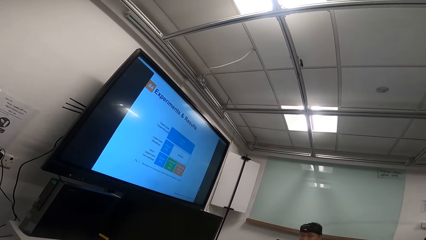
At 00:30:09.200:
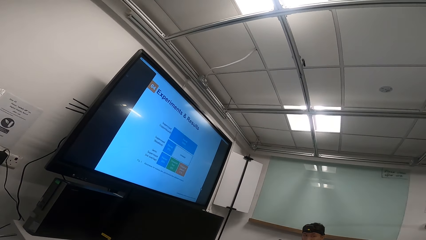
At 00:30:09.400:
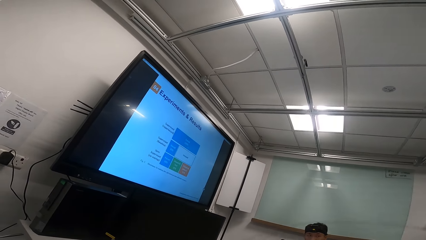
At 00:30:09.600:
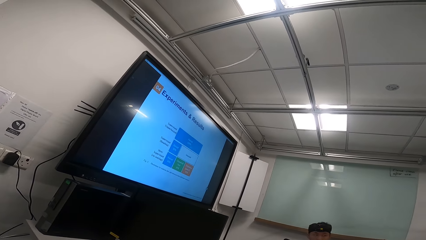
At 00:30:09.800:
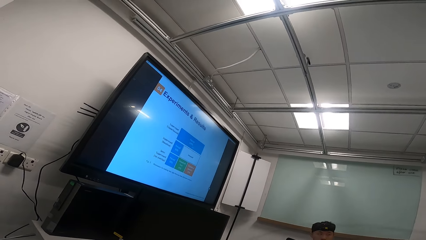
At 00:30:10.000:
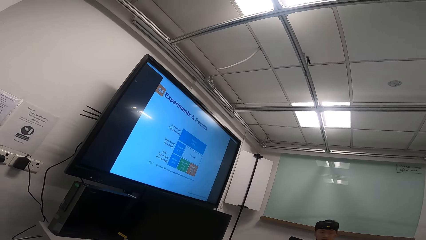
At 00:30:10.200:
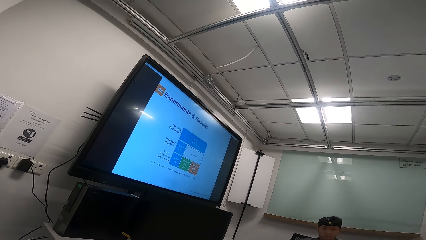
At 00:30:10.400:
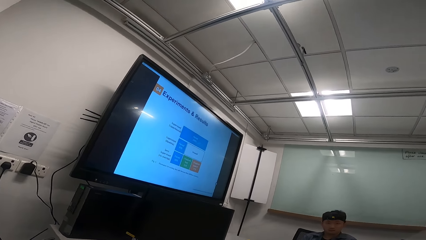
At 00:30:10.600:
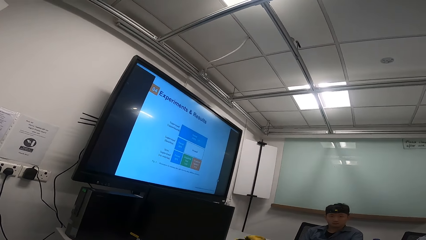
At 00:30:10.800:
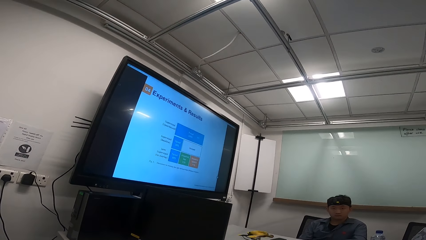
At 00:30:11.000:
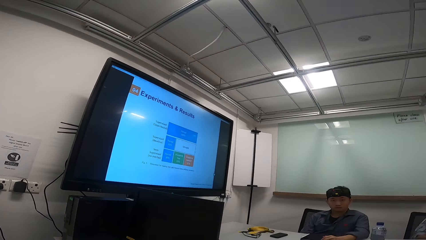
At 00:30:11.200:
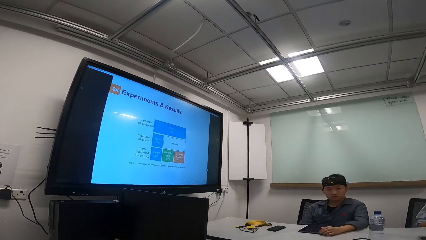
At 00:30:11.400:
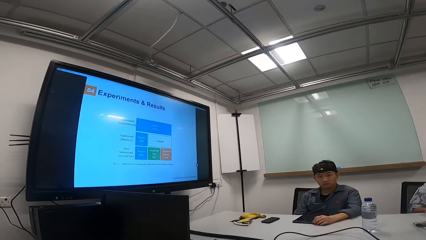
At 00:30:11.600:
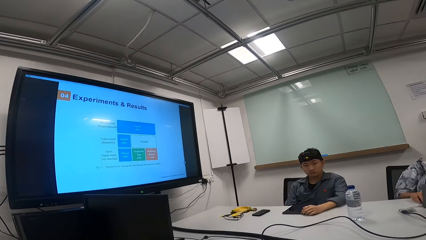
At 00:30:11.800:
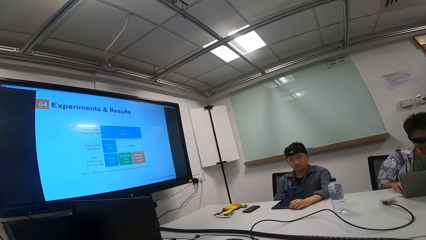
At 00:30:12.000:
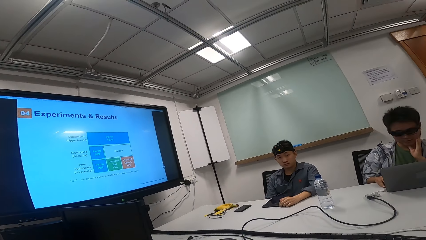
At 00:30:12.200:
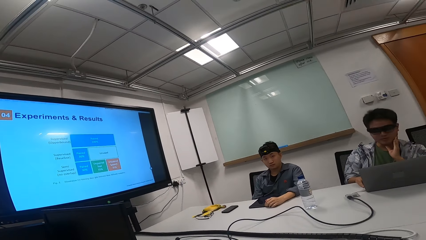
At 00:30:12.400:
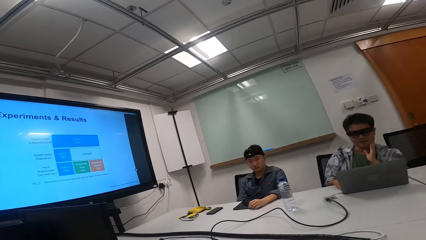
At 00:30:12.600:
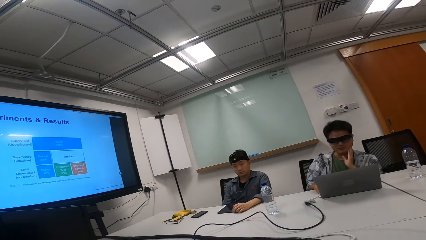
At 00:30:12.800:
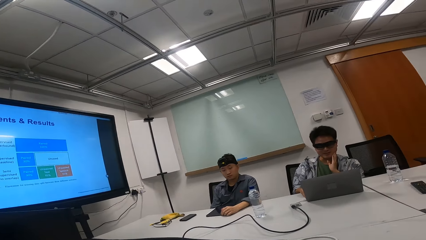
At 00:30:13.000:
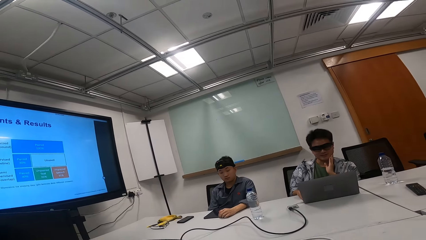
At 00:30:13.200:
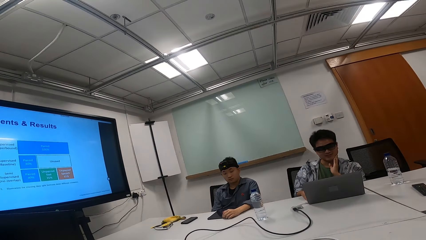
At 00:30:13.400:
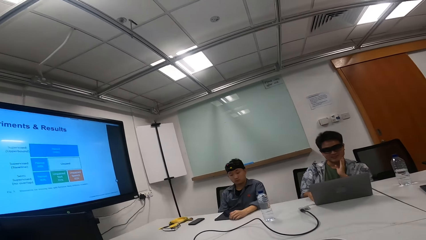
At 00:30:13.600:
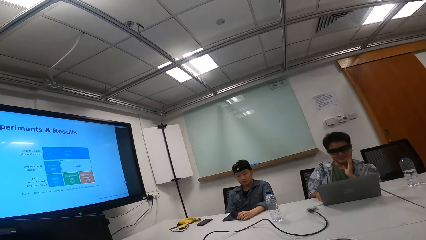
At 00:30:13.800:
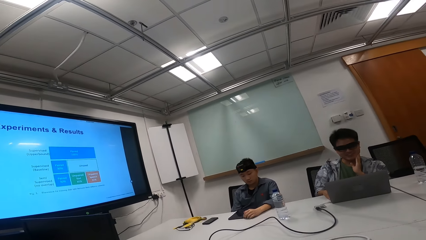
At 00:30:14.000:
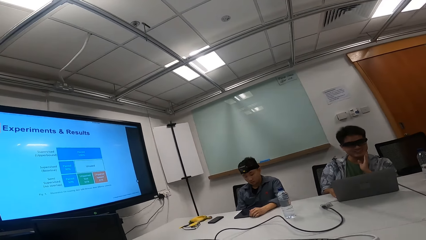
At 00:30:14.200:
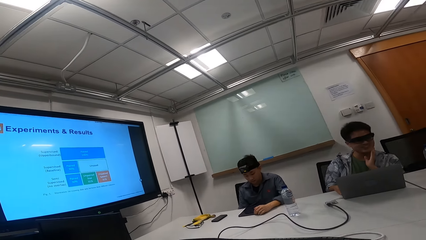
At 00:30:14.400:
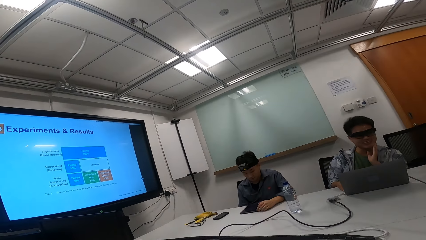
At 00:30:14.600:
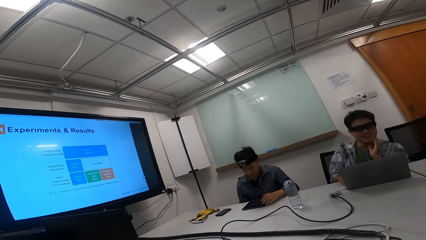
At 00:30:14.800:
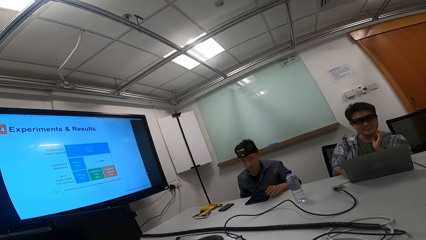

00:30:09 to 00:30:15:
The camera wearer laughs with colleagues.
